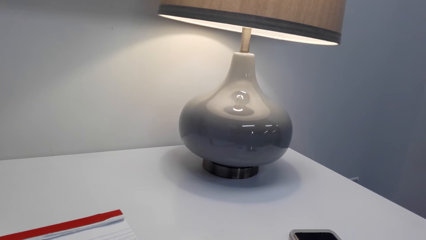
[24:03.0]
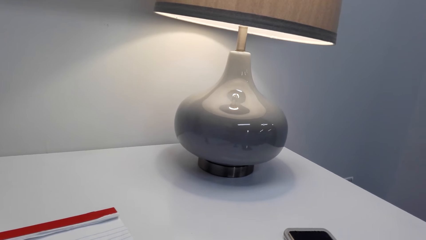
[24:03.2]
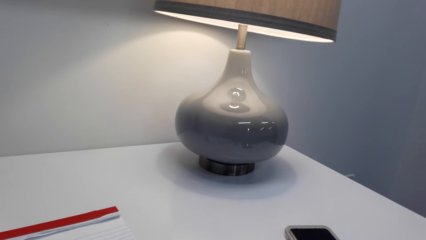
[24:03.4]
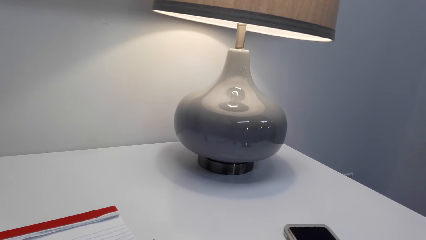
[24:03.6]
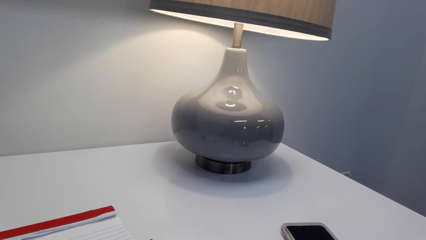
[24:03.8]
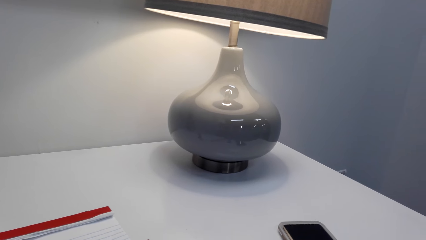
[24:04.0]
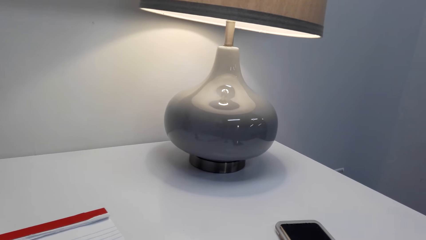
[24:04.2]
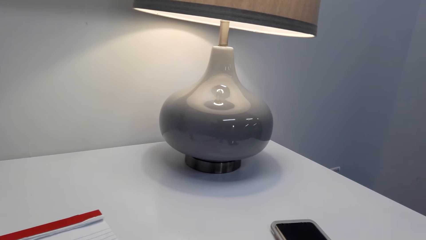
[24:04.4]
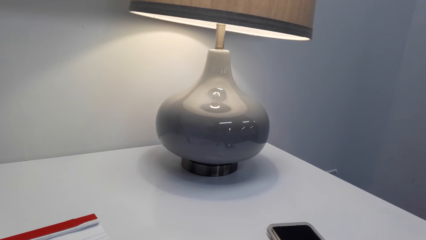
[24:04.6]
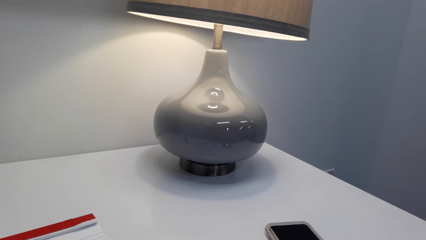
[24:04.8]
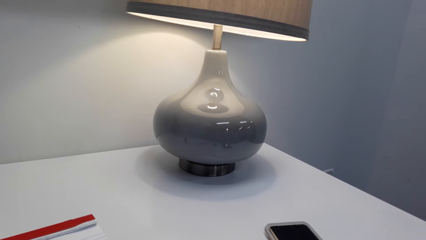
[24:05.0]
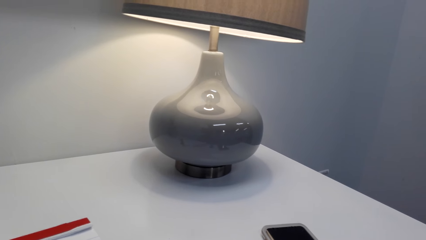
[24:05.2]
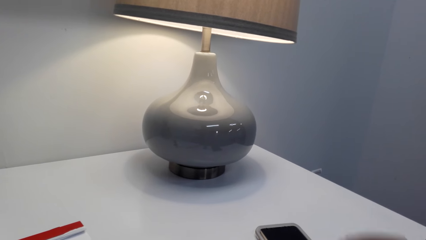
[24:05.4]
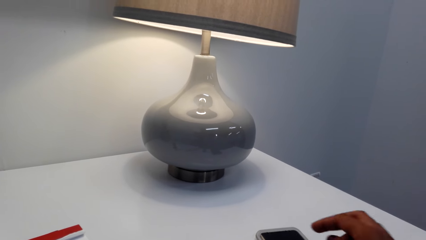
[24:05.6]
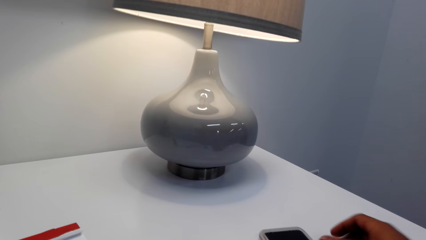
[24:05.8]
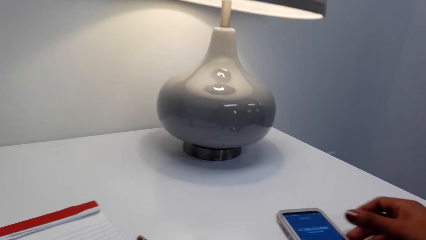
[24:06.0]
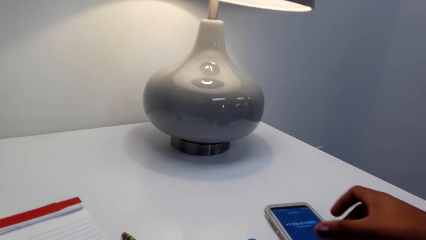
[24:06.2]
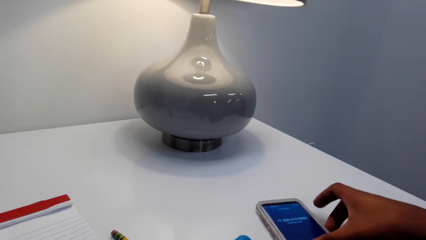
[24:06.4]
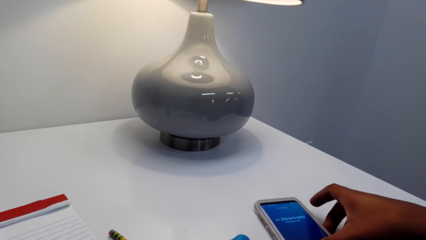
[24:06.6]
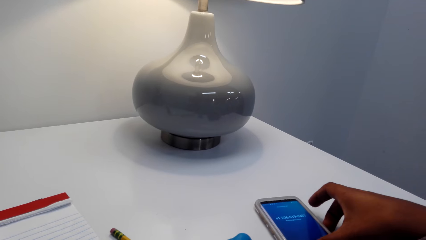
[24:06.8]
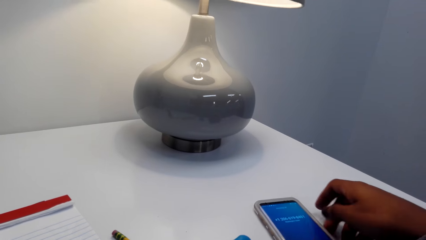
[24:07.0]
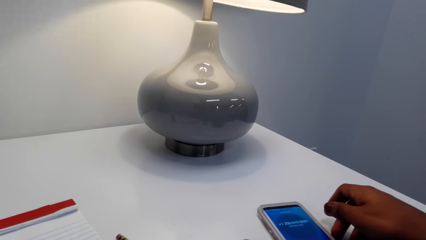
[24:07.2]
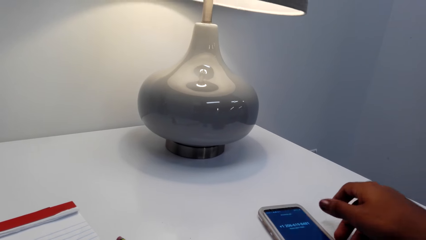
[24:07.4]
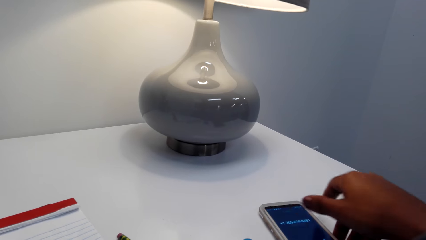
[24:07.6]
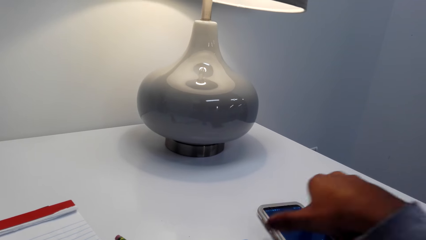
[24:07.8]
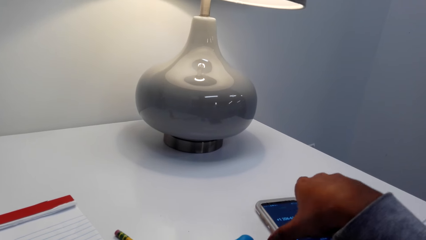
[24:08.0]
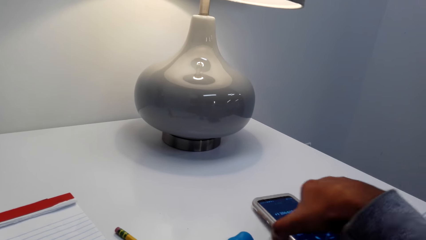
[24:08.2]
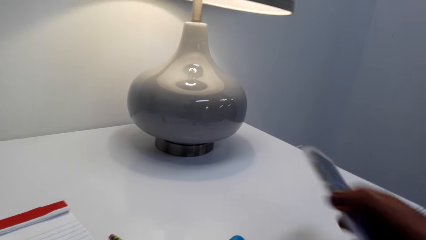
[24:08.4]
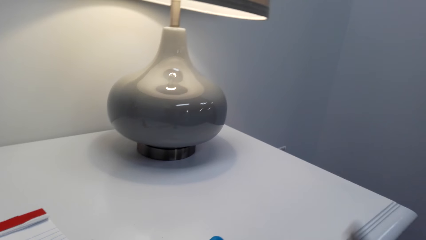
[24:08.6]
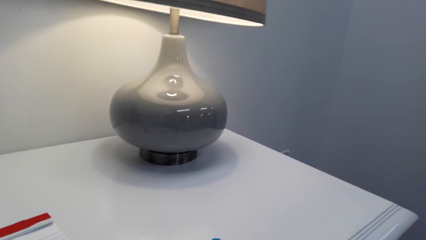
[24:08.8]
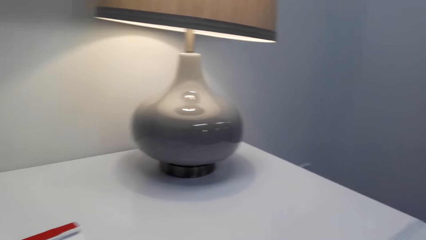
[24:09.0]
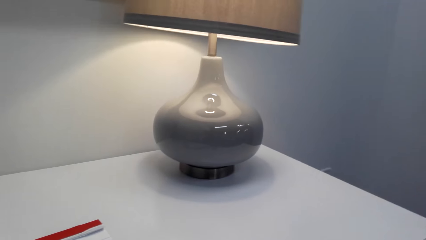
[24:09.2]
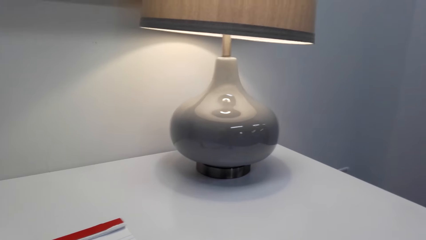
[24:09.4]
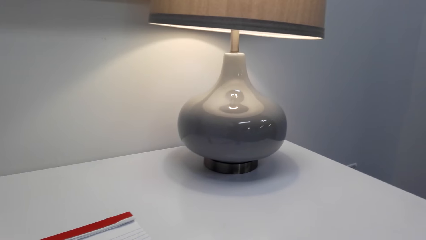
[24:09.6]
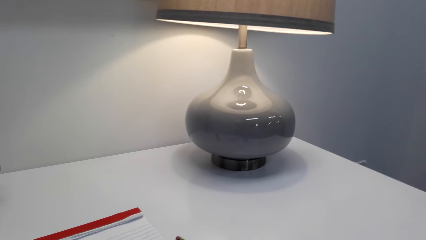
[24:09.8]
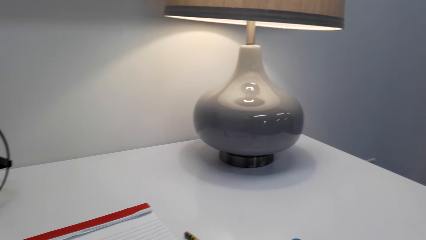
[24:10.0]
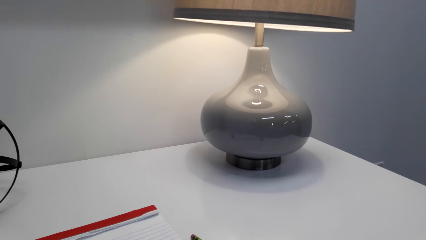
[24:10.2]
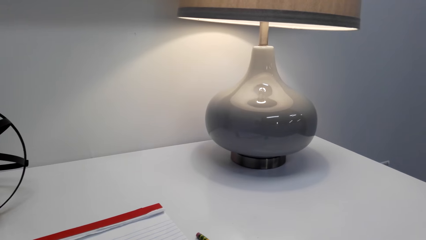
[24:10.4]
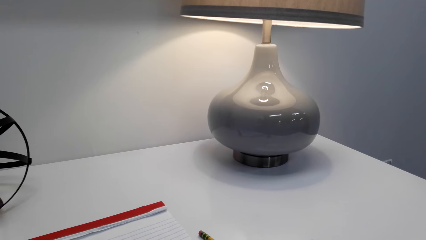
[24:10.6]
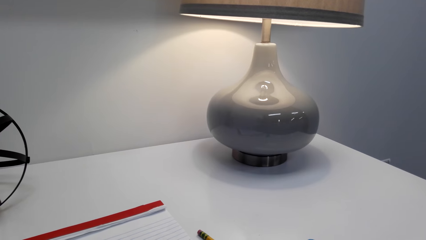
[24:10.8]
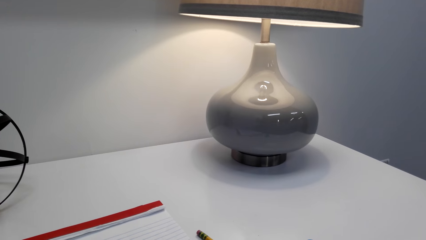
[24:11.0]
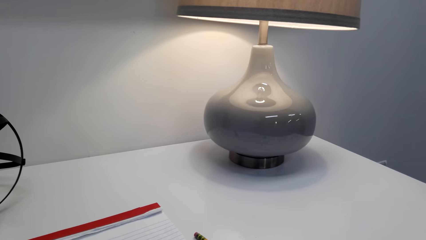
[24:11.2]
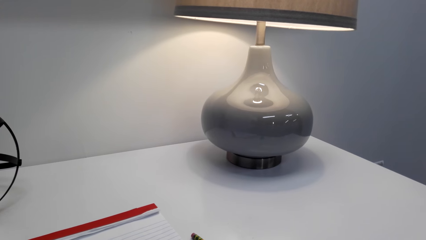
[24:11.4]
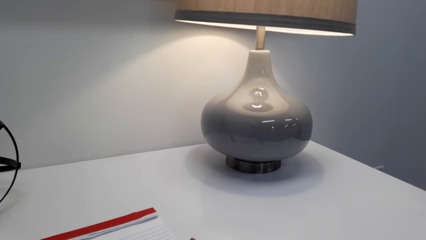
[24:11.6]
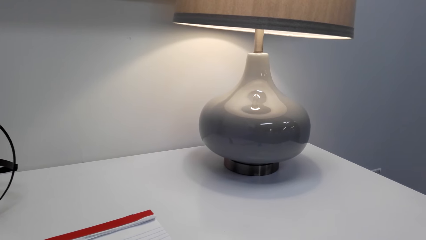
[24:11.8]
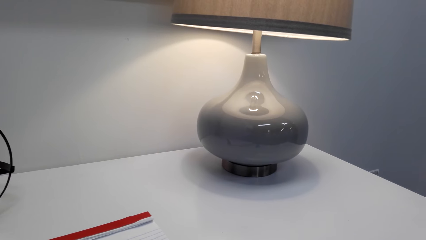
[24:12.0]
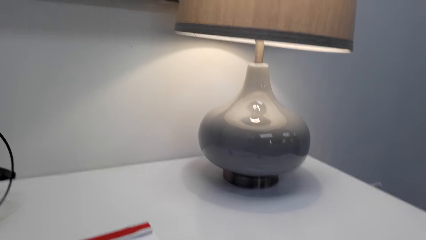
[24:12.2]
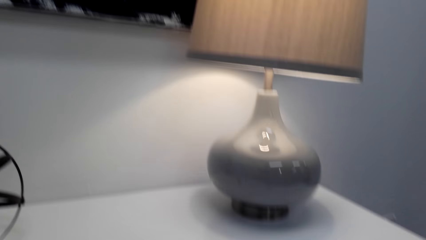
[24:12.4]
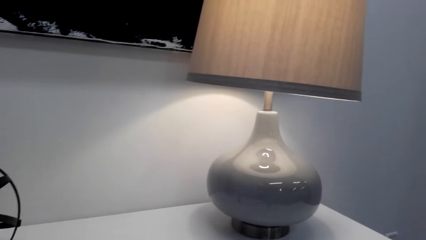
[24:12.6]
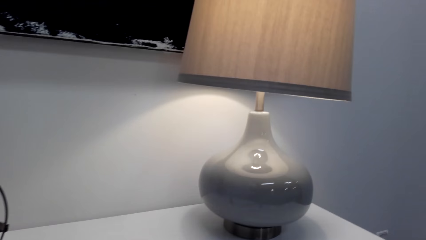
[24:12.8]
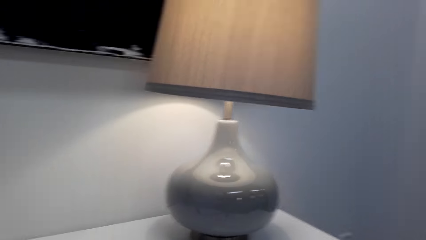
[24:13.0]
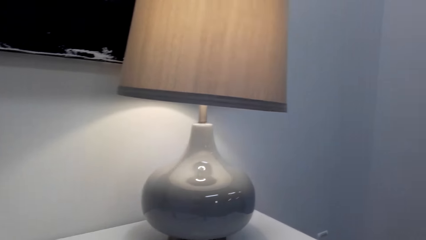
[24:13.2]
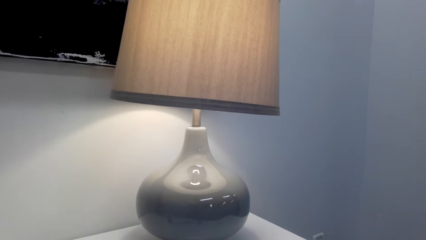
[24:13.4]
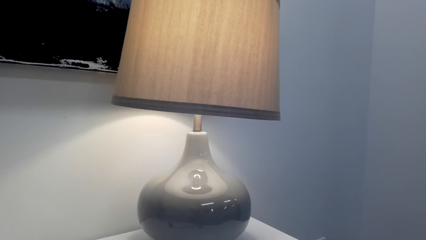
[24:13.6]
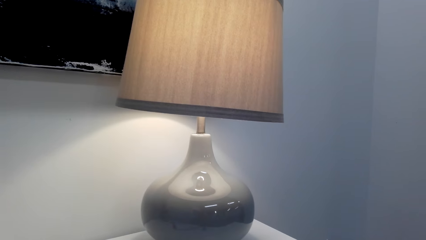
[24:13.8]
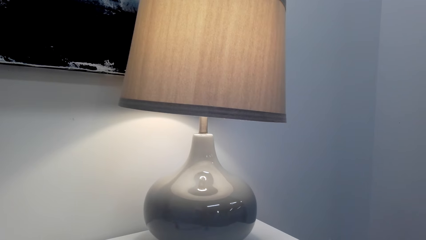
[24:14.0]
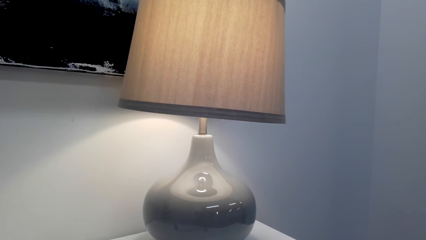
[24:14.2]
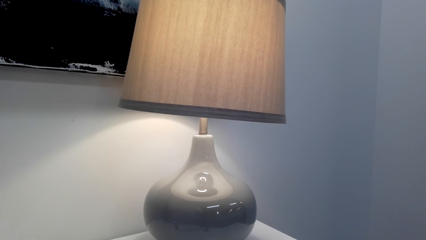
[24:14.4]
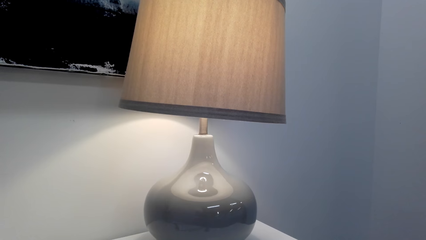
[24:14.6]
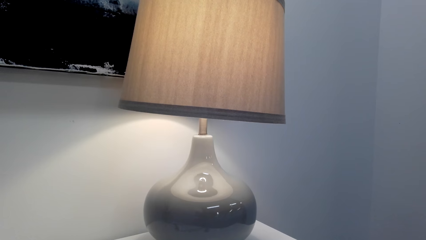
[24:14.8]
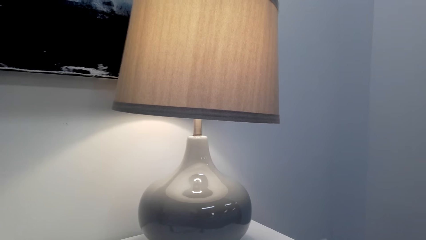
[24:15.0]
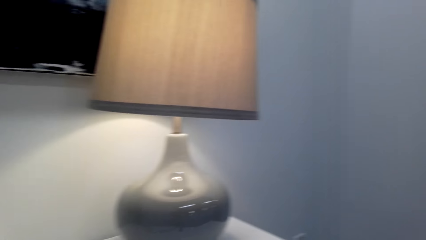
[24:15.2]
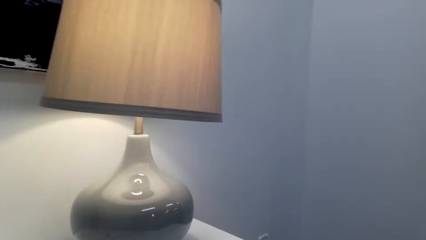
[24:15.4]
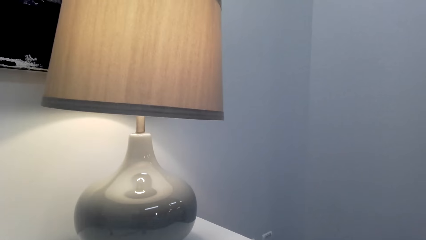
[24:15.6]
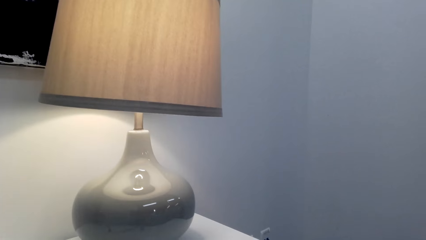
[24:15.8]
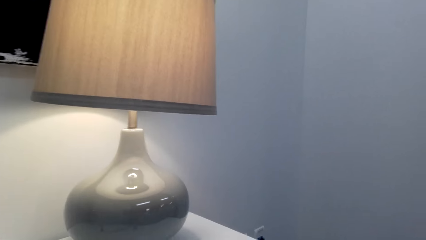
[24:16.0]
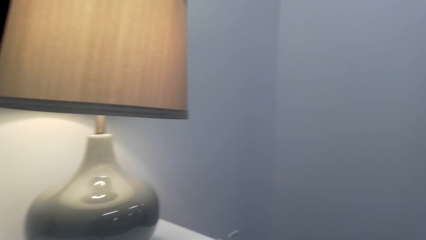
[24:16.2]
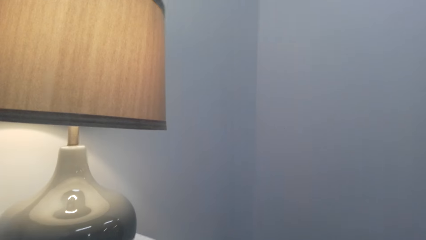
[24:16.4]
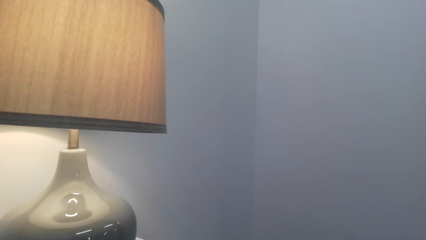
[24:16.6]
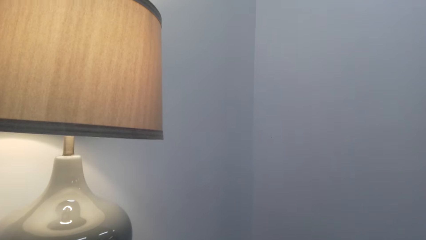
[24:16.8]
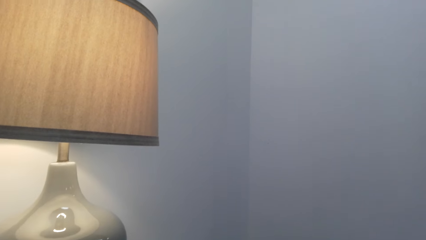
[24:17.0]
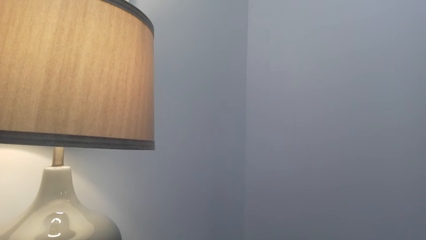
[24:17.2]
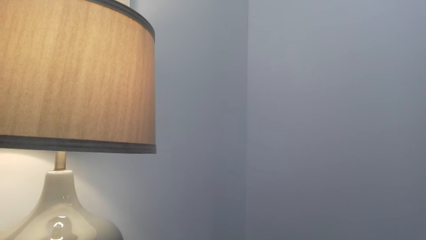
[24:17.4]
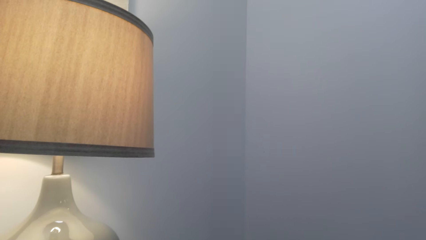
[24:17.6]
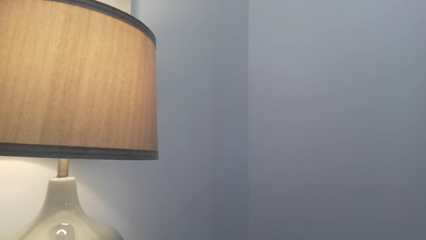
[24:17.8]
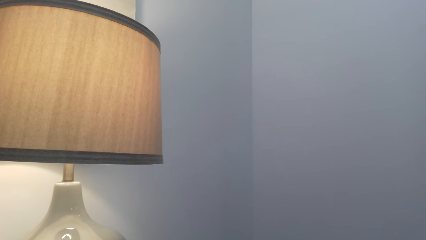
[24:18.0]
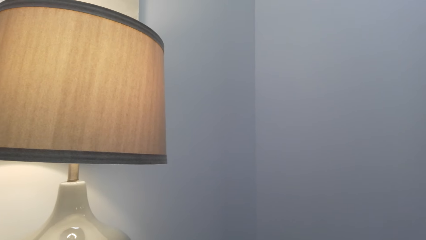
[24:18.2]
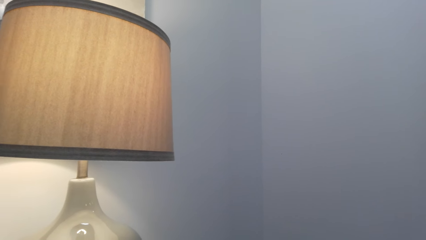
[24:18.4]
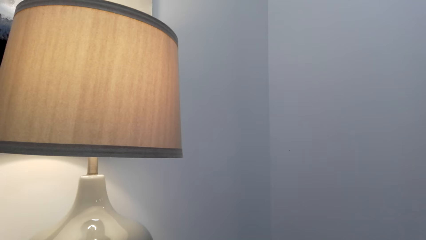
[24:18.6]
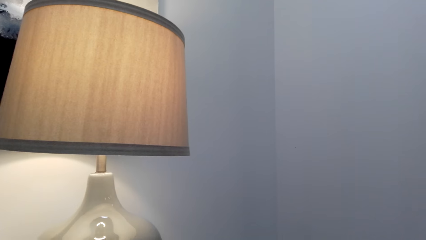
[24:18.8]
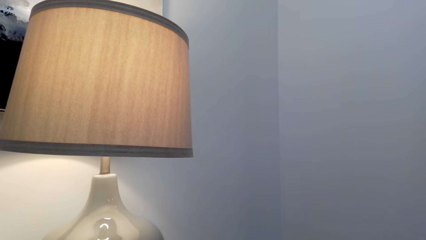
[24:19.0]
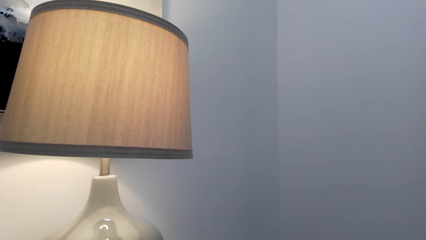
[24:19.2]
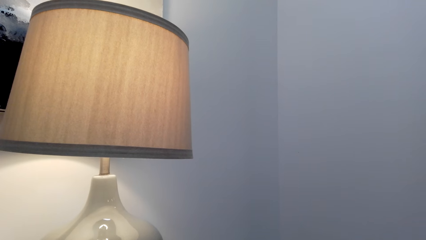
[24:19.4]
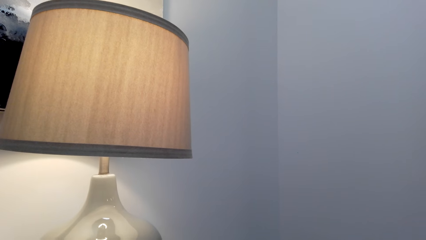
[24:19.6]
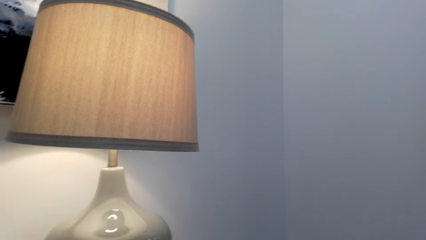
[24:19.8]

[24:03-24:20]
The camera wearer swipes the phone. They pick up the phone from the table. They stare in the room. They speak to a person. They look at the lamp light on the table.
